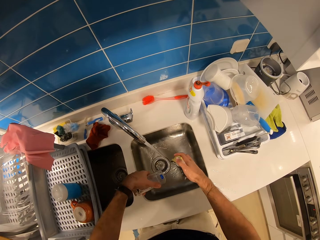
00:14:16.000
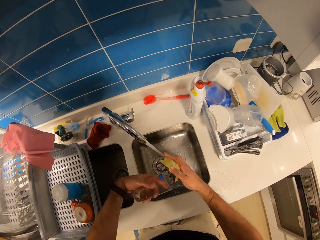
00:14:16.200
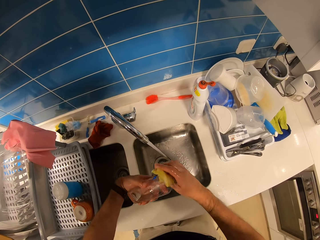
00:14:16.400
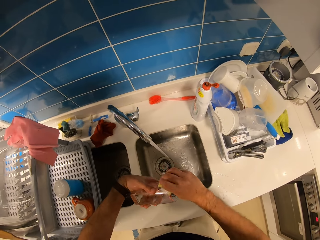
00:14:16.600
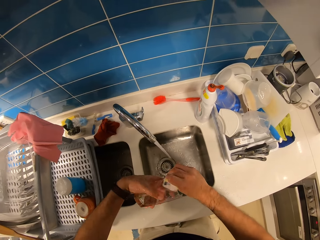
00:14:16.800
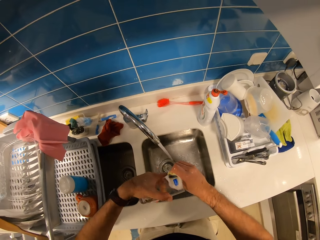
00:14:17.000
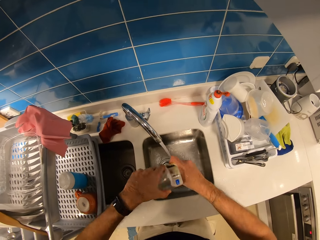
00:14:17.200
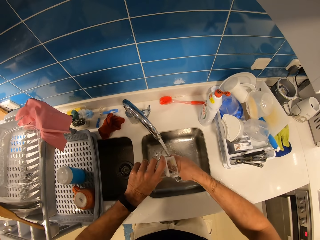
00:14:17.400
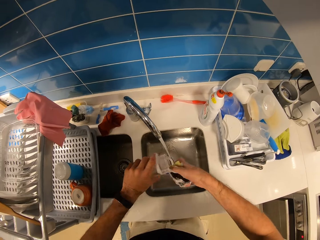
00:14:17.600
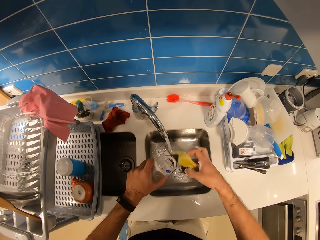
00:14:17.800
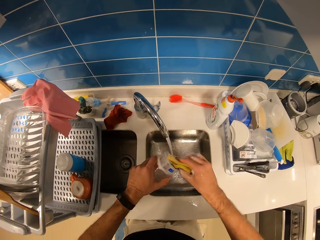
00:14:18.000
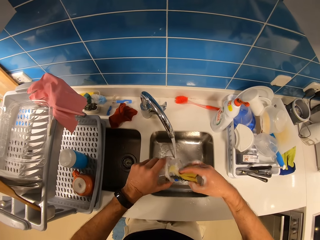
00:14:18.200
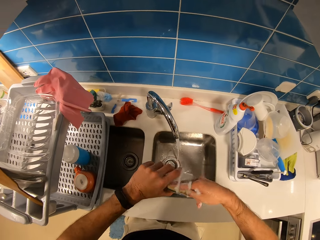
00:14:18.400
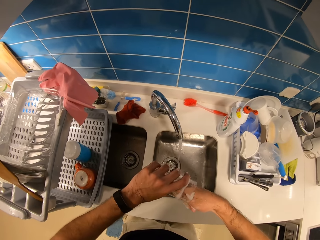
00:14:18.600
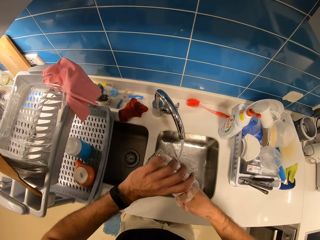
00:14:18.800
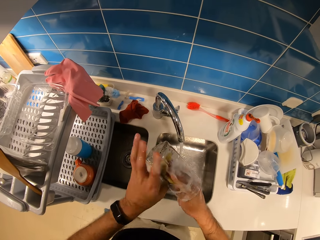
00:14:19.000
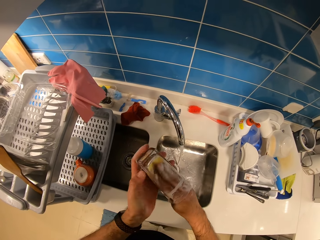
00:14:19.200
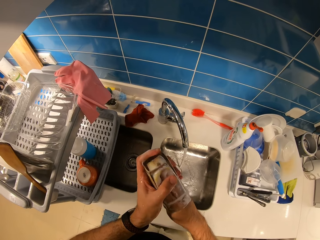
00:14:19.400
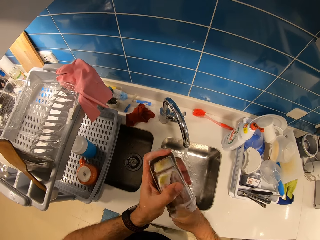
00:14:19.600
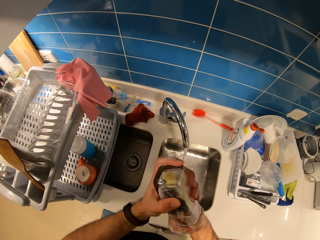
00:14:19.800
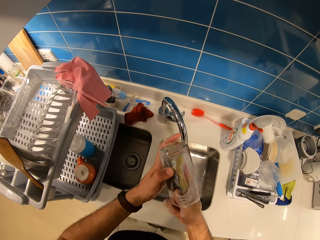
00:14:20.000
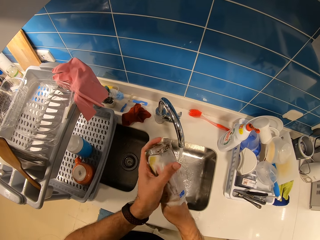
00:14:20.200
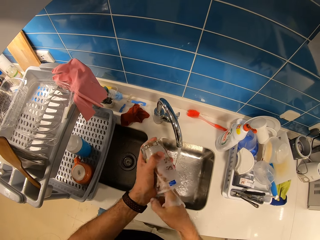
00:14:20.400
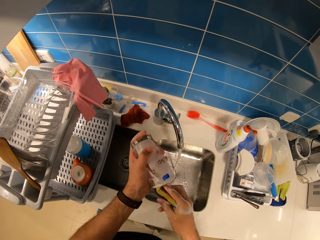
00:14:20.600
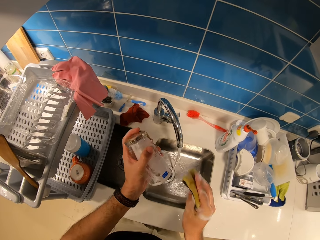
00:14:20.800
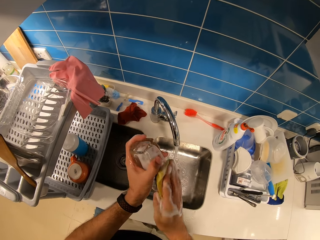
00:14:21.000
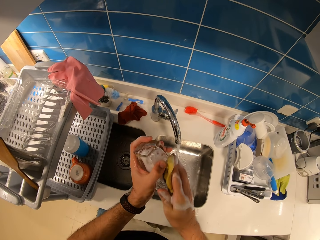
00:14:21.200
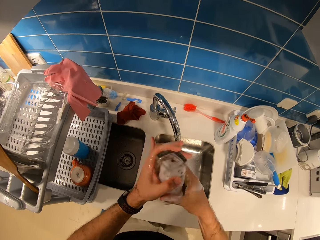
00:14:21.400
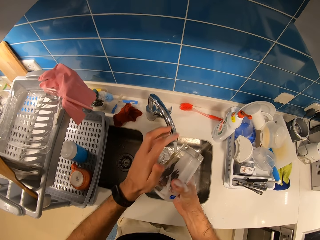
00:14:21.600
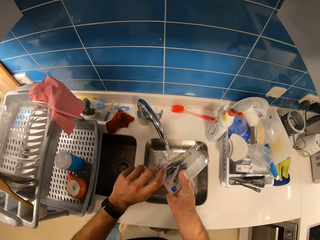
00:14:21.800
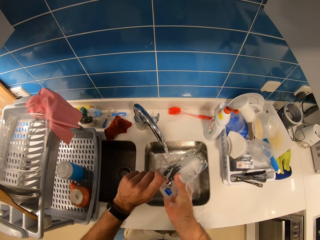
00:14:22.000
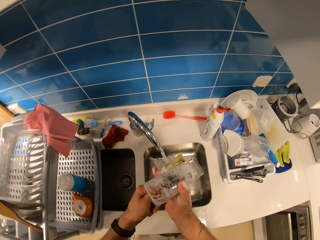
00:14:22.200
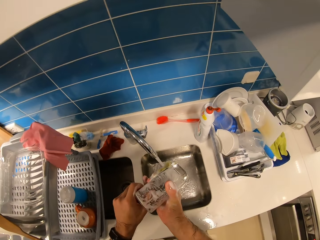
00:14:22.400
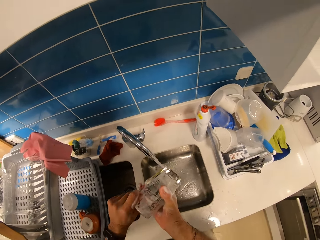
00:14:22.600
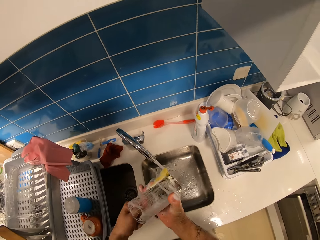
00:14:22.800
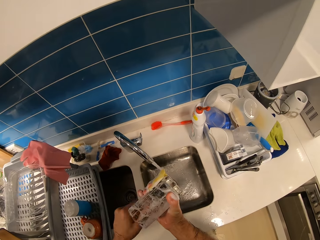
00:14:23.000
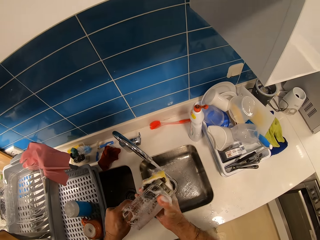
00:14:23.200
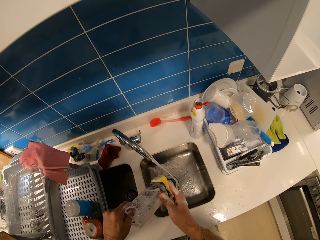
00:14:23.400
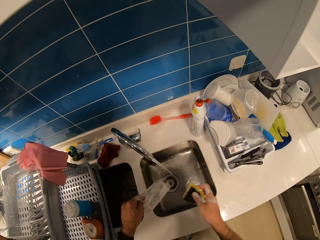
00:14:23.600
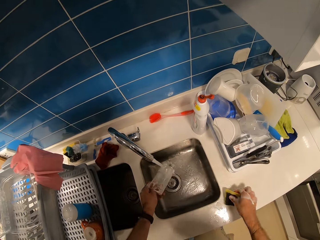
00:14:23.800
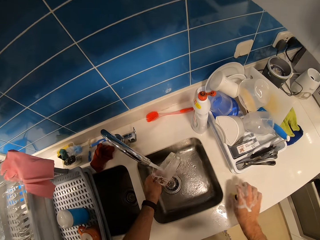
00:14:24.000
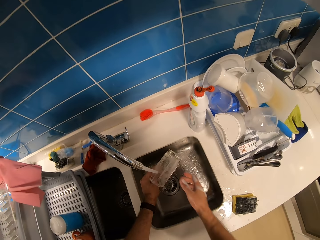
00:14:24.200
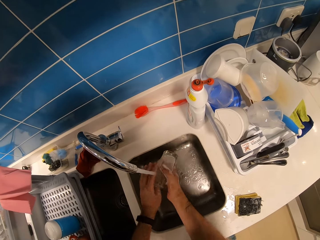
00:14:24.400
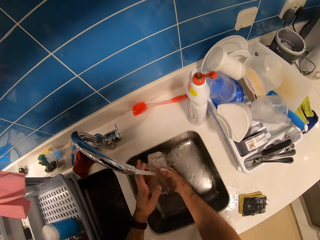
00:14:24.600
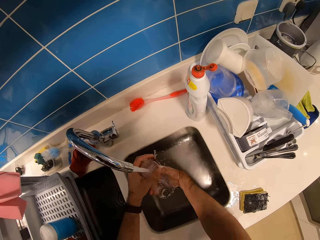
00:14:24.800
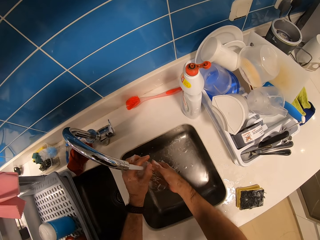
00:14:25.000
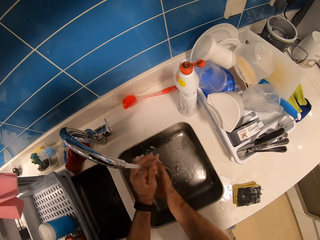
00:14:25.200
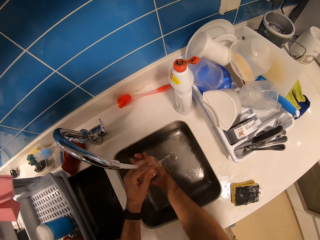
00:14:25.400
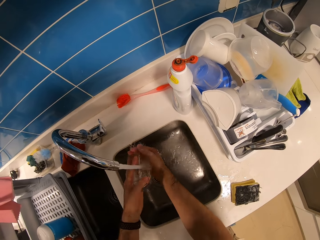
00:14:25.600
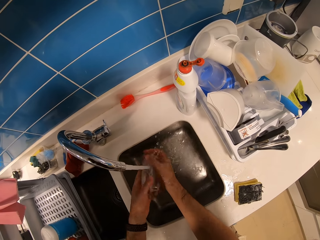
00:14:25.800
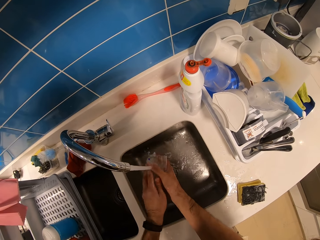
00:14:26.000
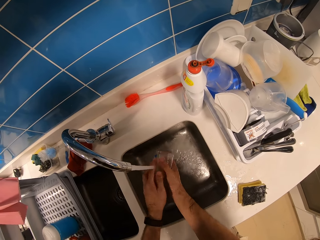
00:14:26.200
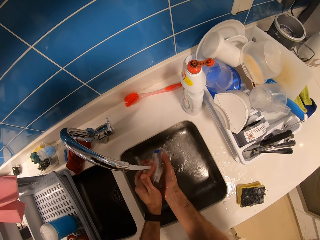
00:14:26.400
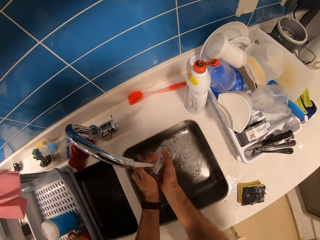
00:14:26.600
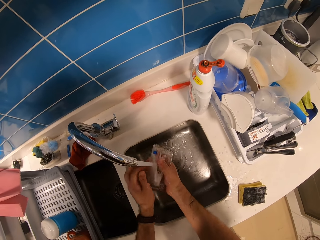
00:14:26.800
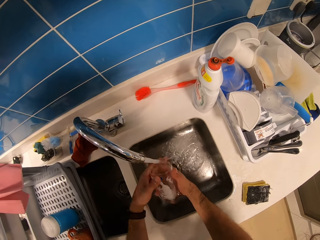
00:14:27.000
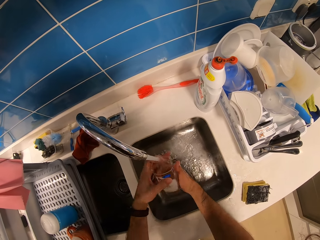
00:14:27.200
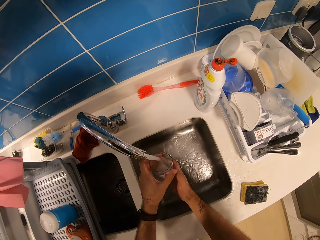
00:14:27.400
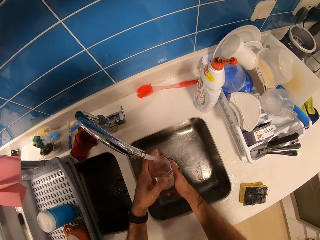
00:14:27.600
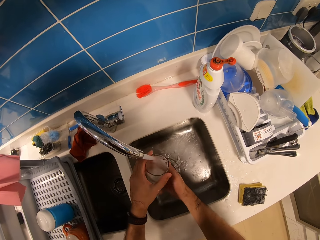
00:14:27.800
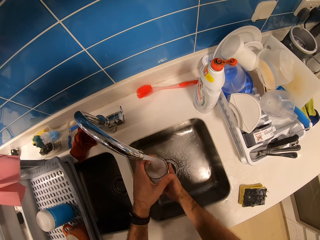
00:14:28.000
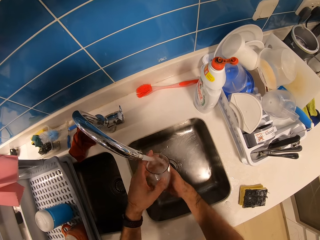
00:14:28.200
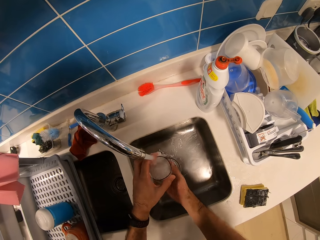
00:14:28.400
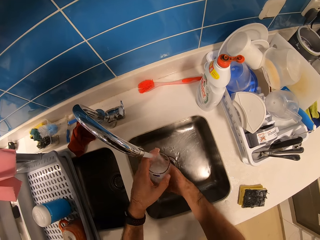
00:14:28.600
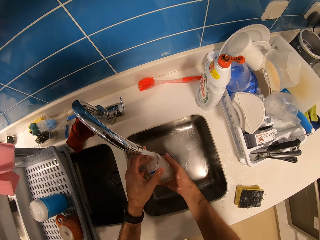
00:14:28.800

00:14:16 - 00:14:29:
The camera wearer washes the glass with the sponge. They place the sponge on the counter. They drop the sponge scrub on the sink. They rinse the glass with water.

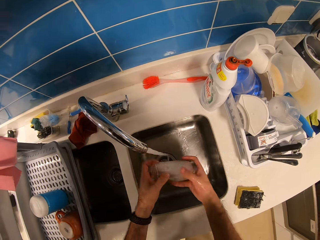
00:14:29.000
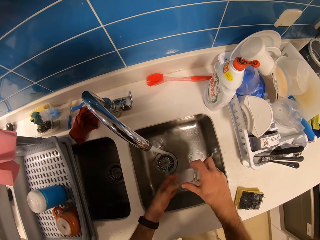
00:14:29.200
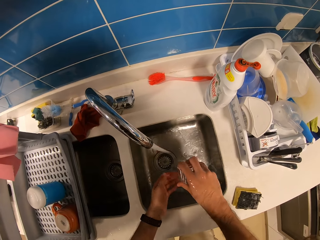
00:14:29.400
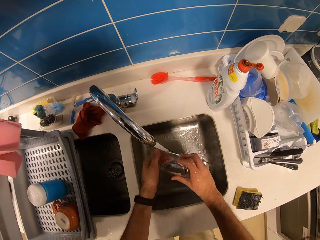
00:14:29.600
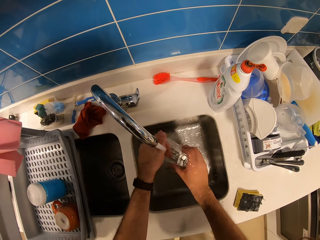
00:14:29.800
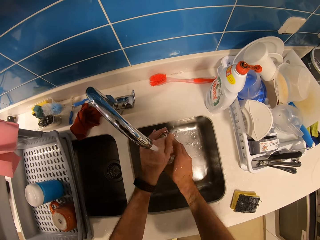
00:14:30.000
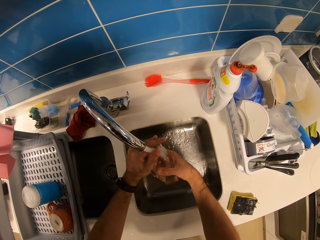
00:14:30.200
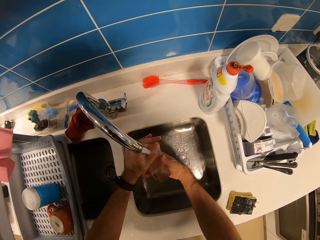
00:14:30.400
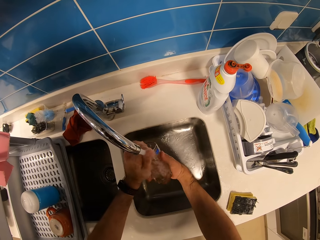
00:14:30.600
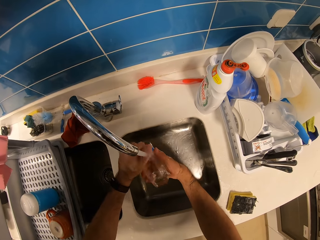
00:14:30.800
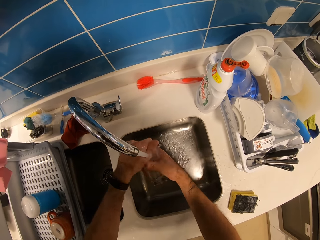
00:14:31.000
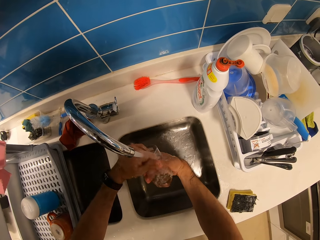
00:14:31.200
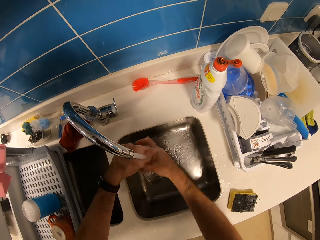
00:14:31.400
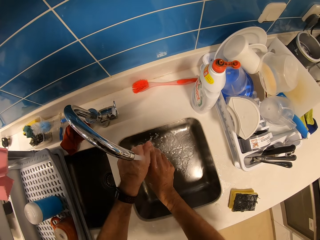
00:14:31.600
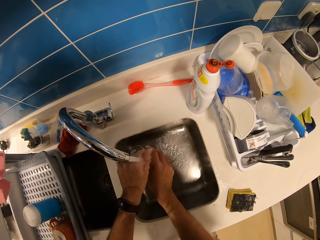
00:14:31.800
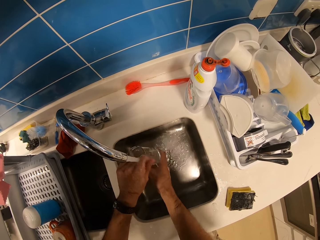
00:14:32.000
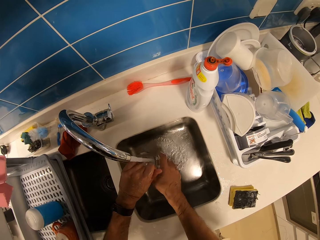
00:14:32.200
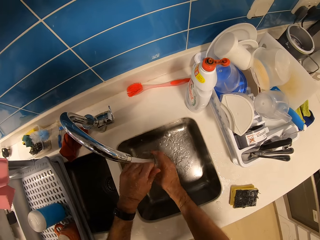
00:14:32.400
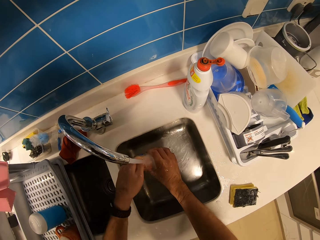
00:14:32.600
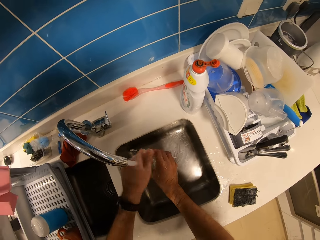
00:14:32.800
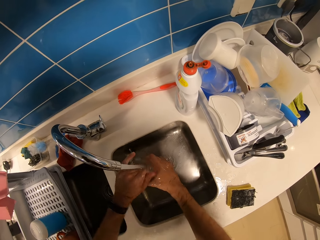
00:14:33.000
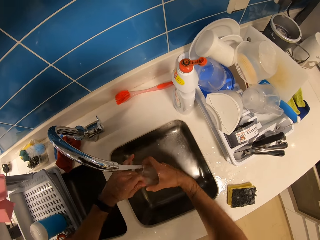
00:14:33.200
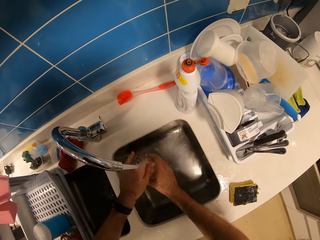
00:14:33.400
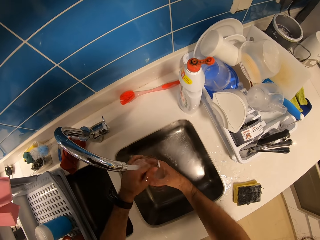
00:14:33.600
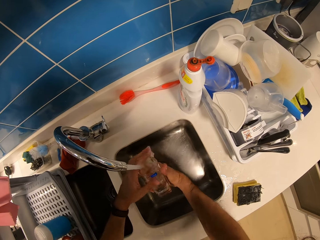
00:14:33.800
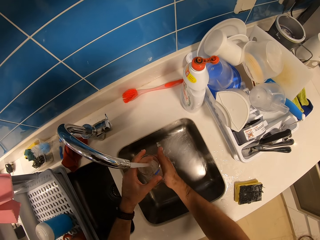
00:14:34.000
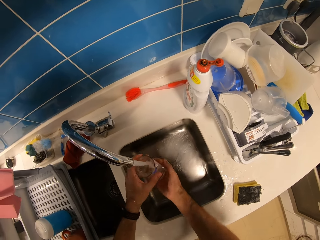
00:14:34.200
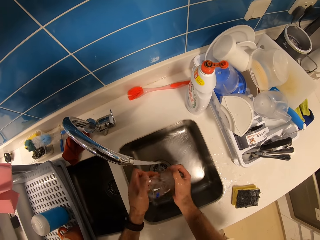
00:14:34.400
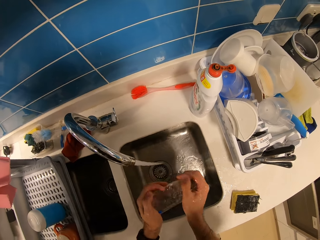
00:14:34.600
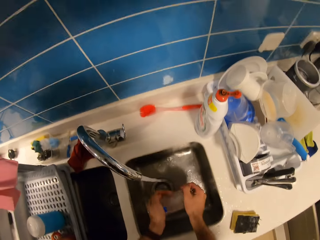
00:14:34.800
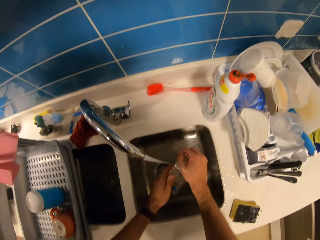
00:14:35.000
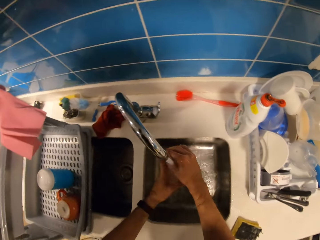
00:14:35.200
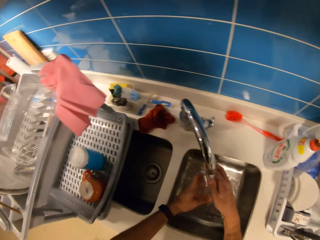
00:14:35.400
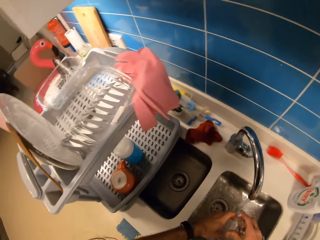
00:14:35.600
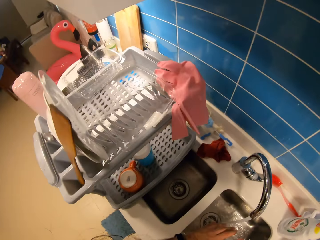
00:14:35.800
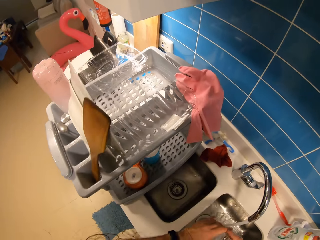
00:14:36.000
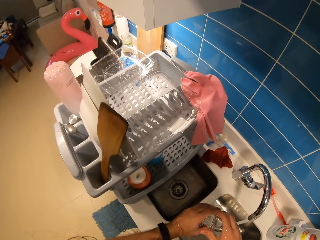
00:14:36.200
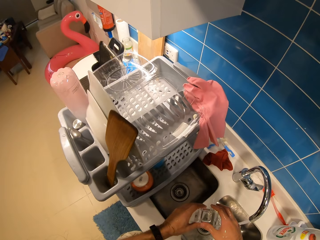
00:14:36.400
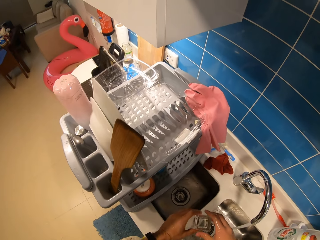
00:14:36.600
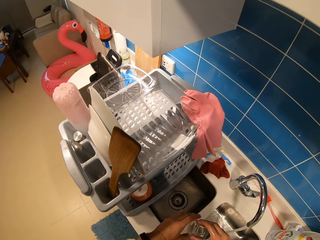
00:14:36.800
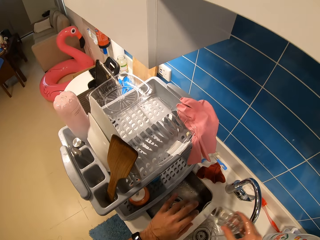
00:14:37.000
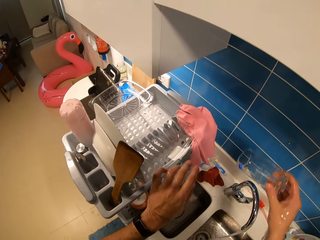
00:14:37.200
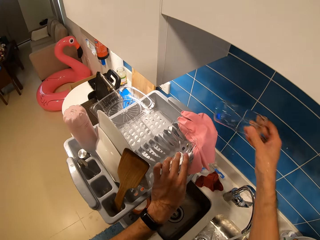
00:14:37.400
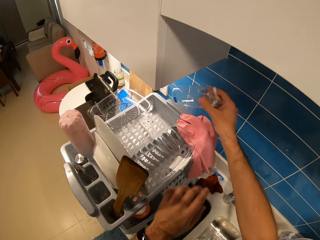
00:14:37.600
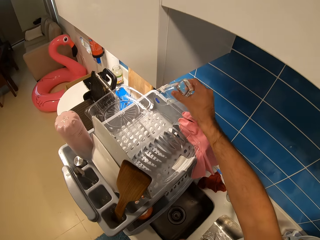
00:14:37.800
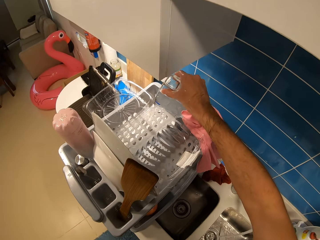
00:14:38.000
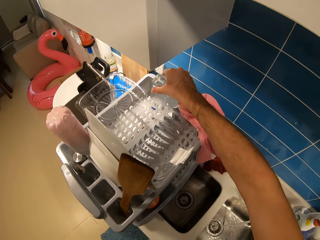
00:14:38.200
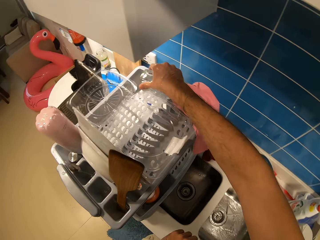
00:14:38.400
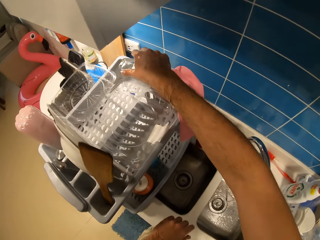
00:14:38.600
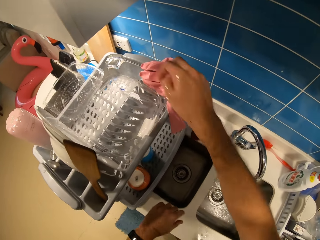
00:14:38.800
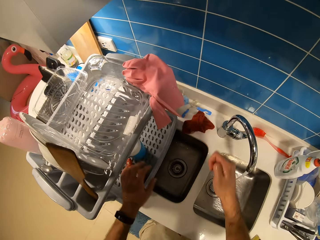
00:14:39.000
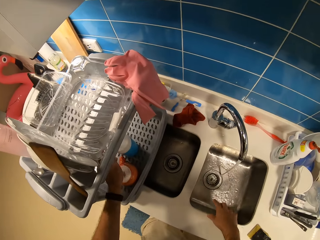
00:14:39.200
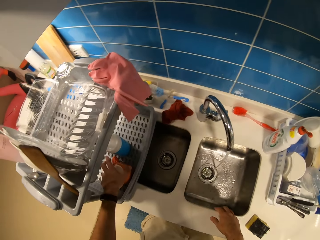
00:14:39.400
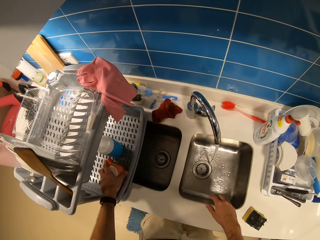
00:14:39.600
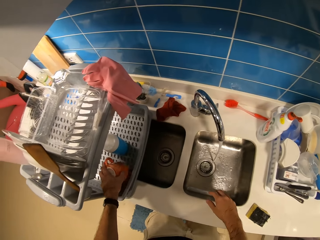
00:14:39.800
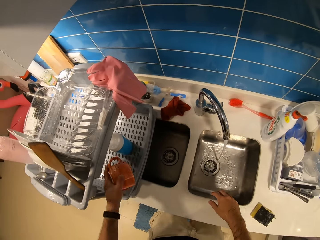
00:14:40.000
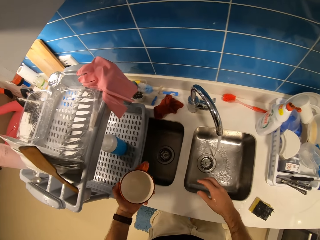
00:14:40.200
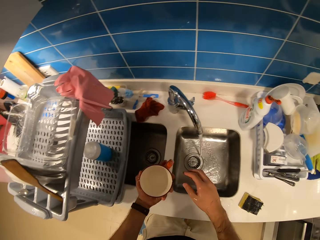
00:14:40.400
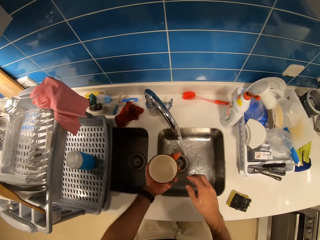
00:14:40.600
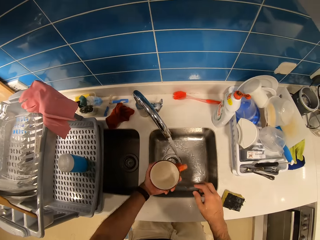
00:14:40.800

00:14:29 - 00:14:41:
The camera wearer places the glass on the kitchen rack. They pick the mug from the rack.
